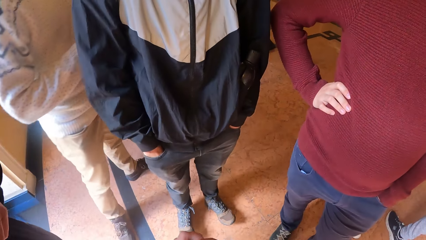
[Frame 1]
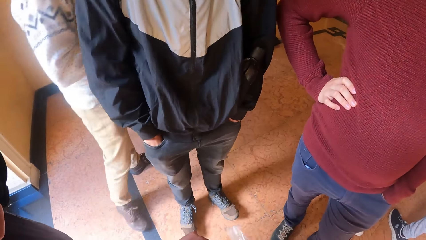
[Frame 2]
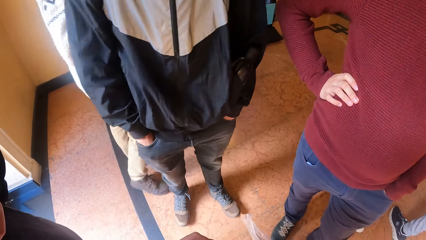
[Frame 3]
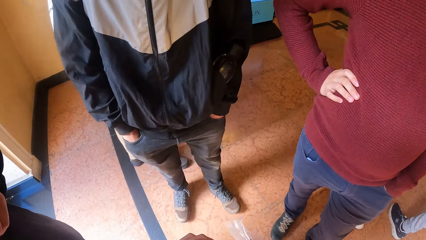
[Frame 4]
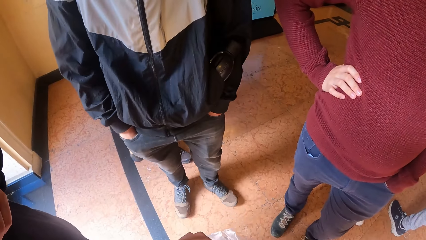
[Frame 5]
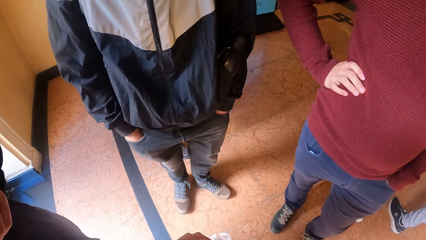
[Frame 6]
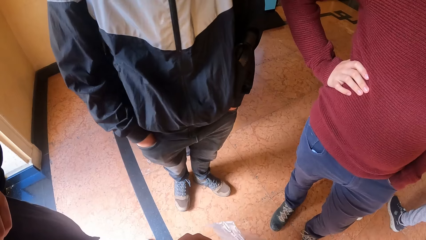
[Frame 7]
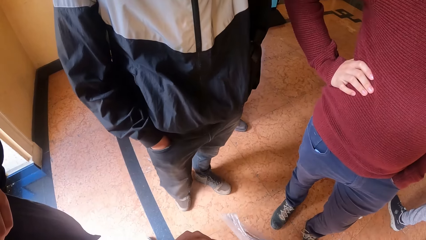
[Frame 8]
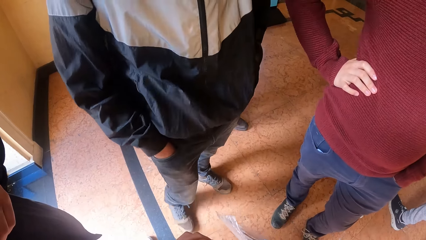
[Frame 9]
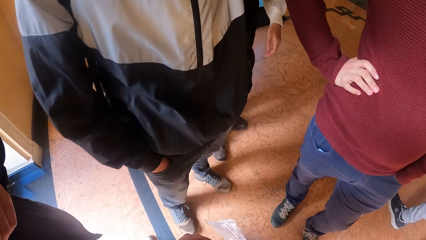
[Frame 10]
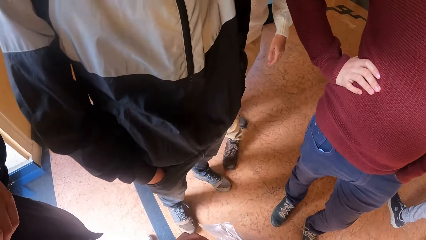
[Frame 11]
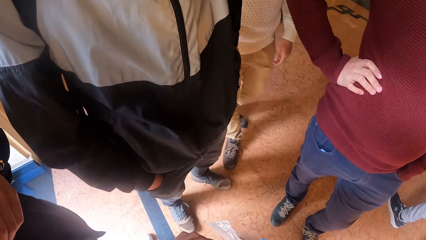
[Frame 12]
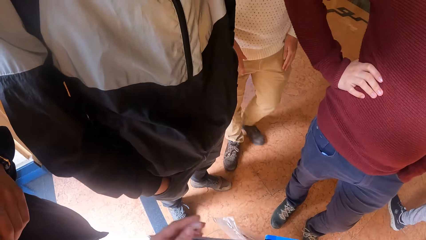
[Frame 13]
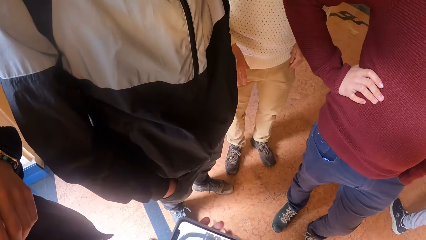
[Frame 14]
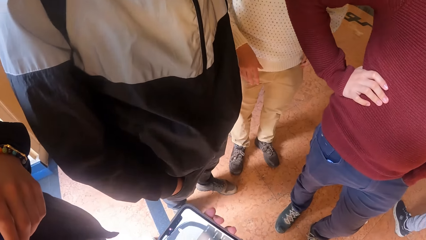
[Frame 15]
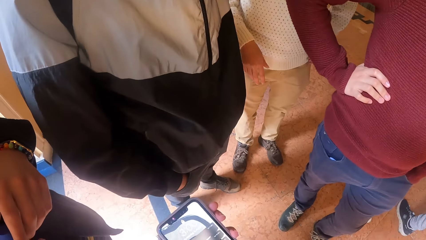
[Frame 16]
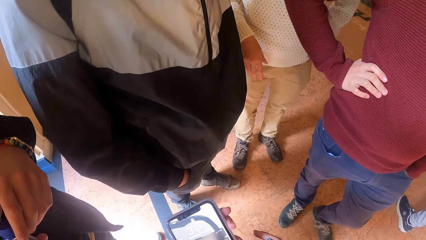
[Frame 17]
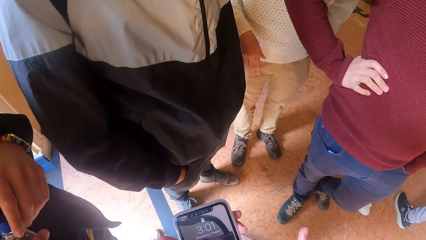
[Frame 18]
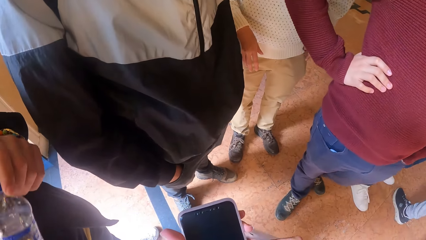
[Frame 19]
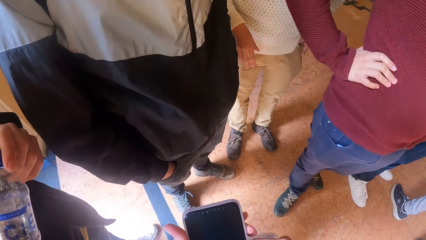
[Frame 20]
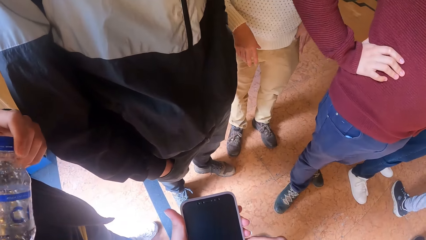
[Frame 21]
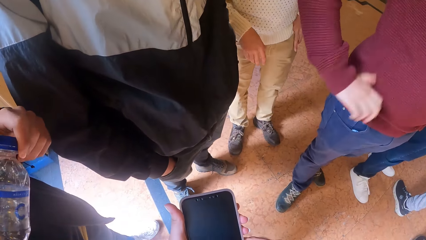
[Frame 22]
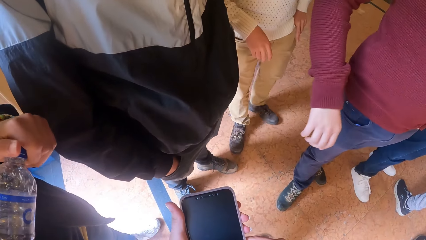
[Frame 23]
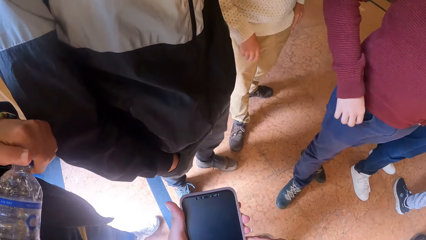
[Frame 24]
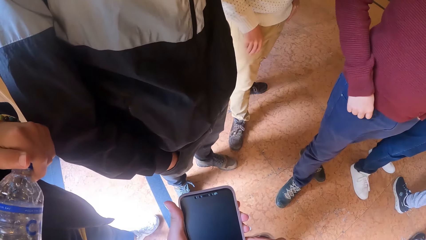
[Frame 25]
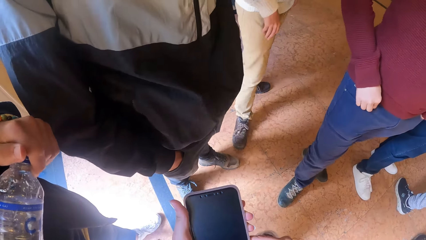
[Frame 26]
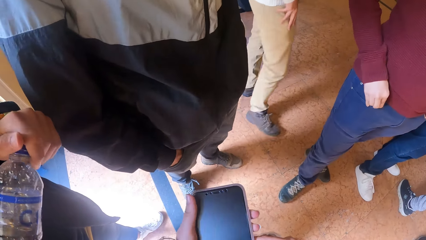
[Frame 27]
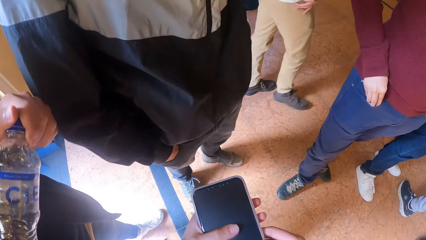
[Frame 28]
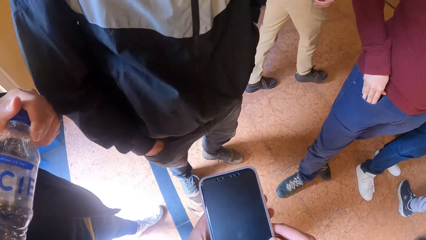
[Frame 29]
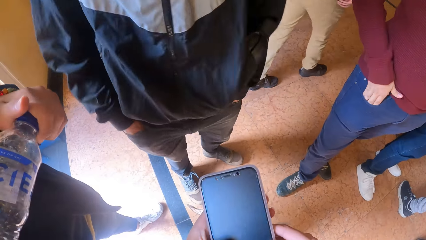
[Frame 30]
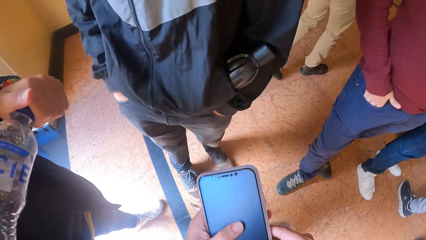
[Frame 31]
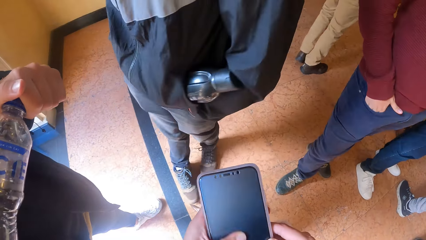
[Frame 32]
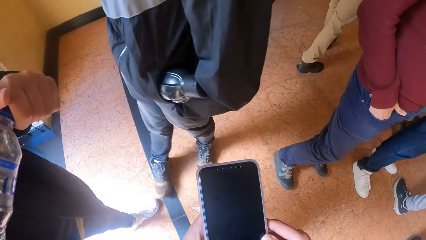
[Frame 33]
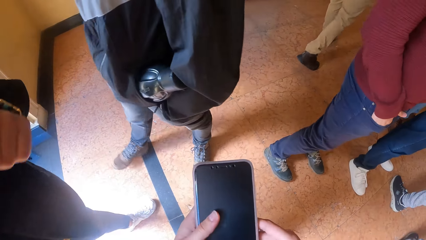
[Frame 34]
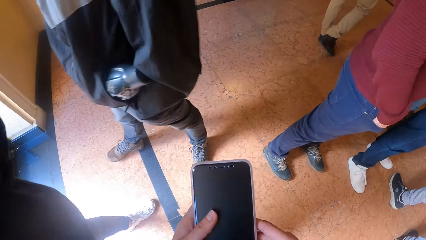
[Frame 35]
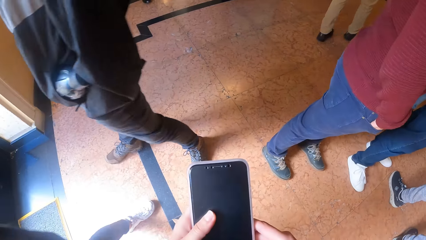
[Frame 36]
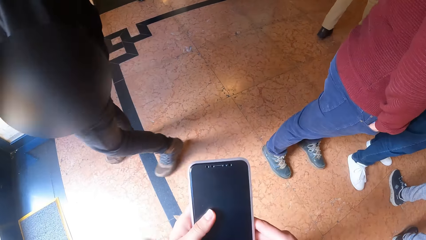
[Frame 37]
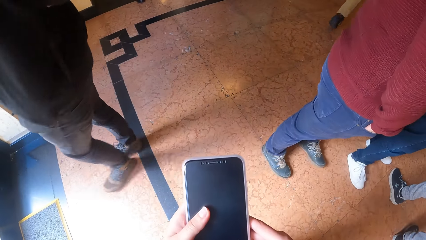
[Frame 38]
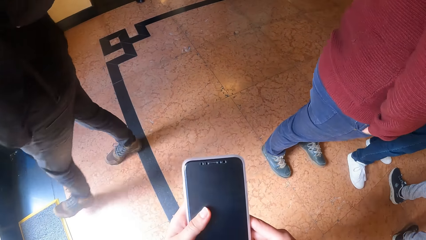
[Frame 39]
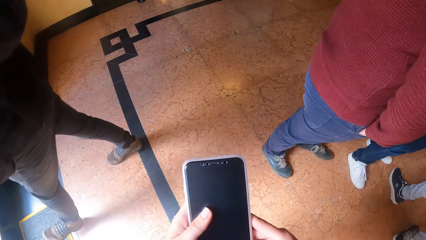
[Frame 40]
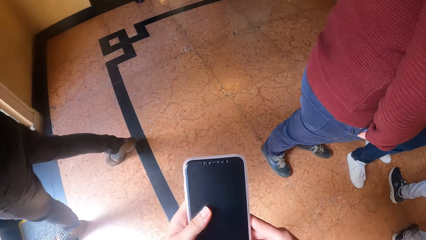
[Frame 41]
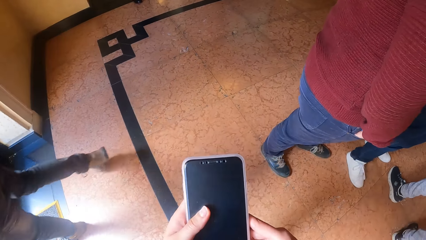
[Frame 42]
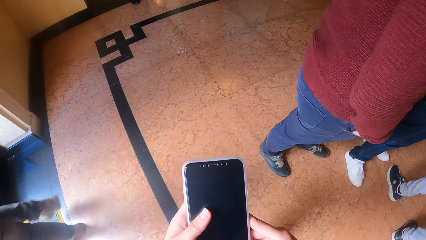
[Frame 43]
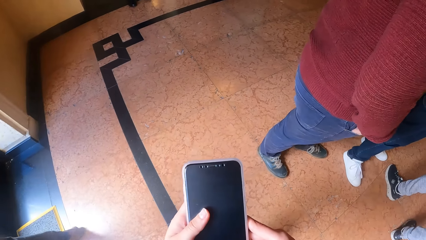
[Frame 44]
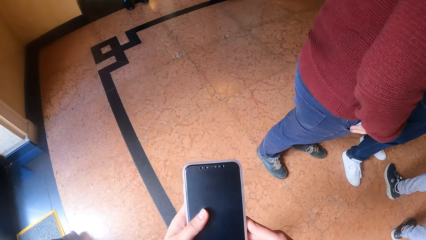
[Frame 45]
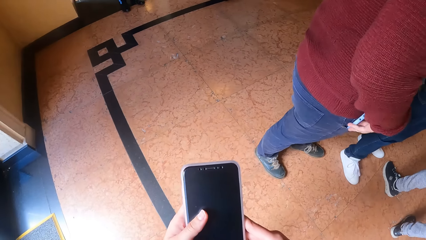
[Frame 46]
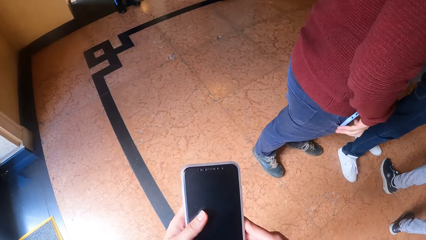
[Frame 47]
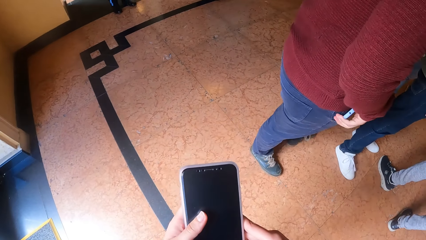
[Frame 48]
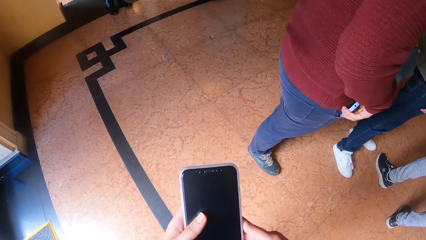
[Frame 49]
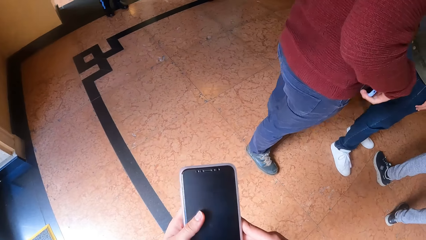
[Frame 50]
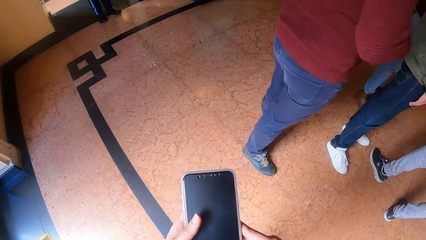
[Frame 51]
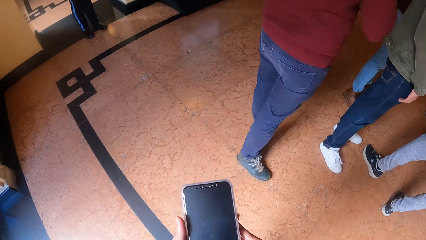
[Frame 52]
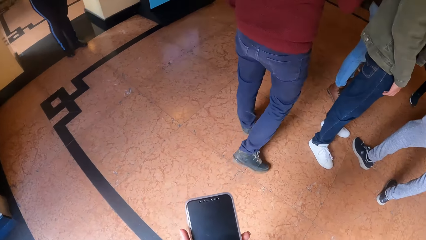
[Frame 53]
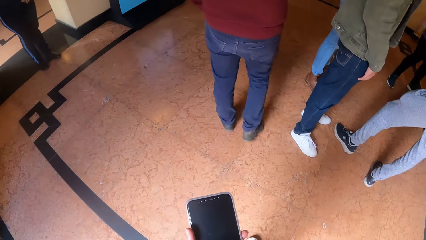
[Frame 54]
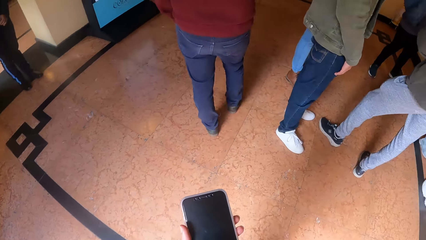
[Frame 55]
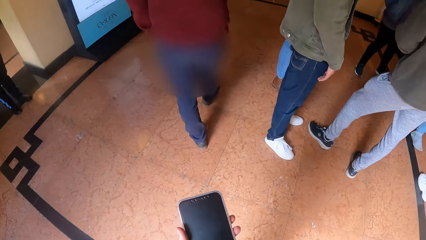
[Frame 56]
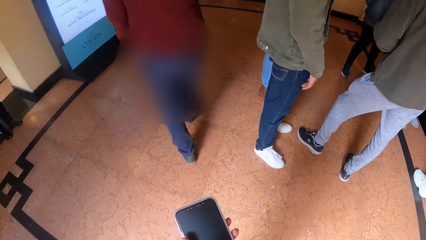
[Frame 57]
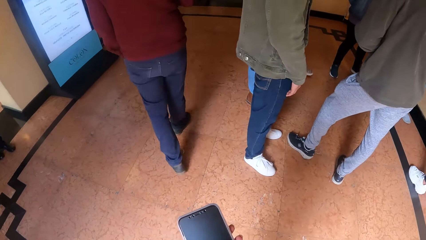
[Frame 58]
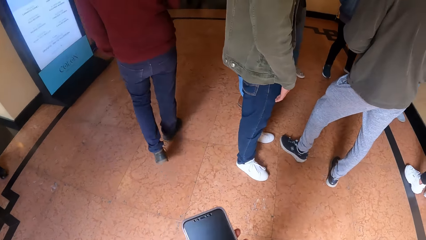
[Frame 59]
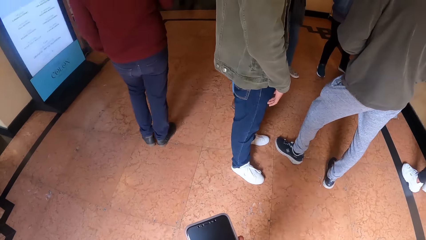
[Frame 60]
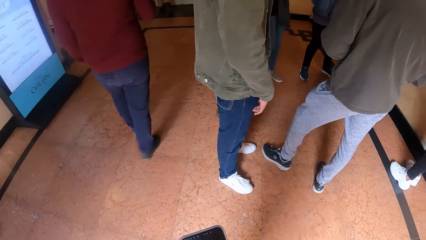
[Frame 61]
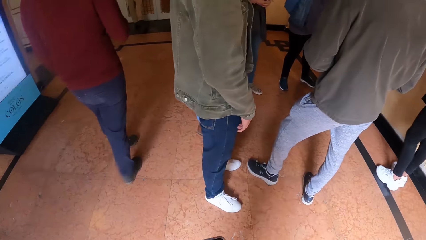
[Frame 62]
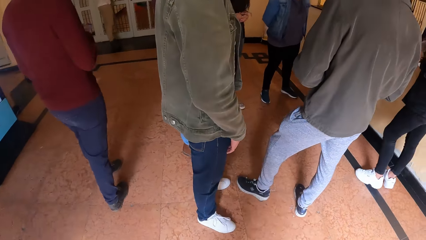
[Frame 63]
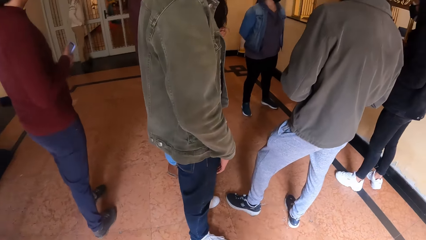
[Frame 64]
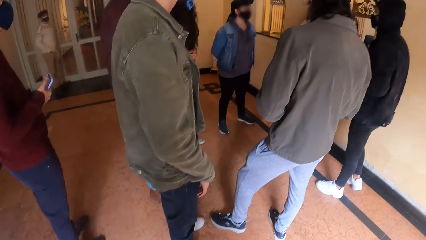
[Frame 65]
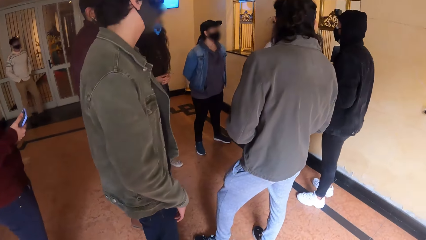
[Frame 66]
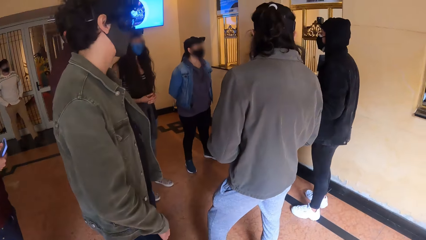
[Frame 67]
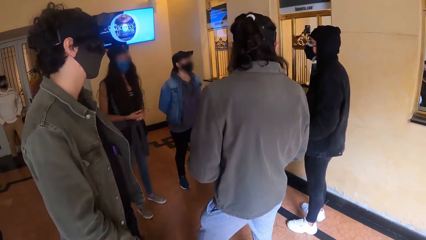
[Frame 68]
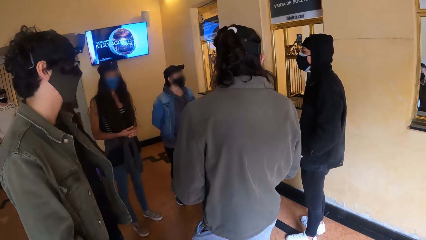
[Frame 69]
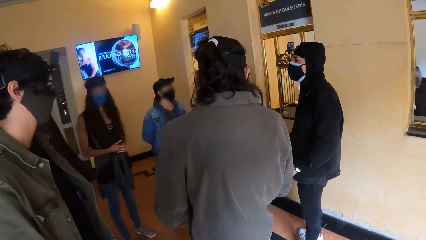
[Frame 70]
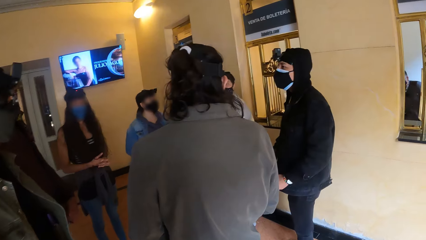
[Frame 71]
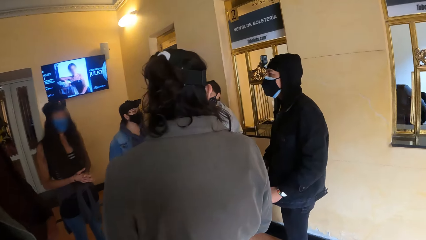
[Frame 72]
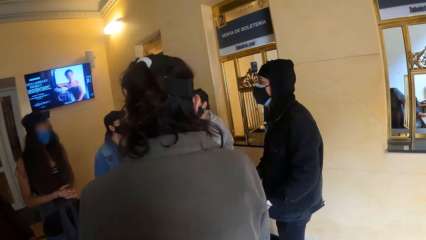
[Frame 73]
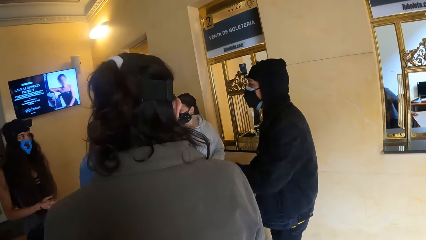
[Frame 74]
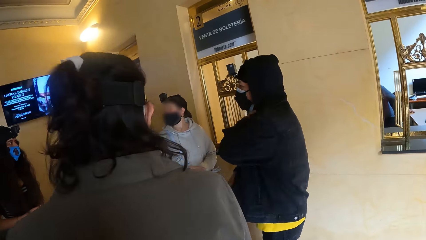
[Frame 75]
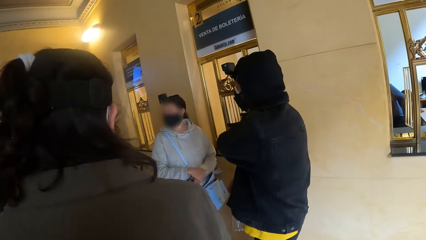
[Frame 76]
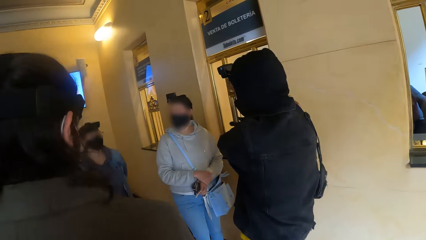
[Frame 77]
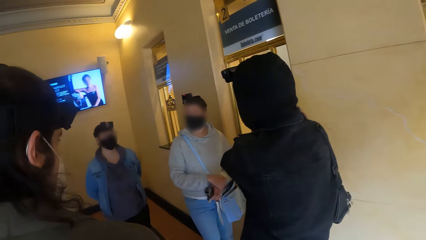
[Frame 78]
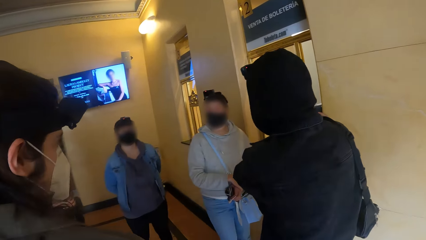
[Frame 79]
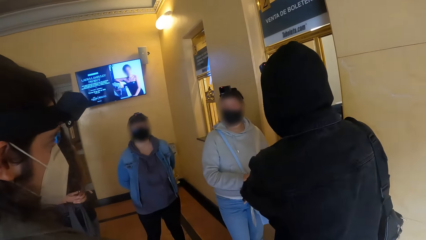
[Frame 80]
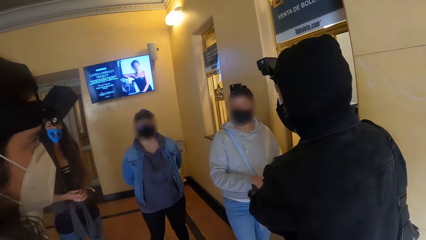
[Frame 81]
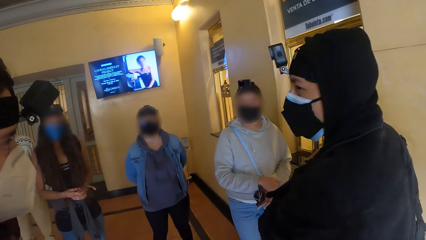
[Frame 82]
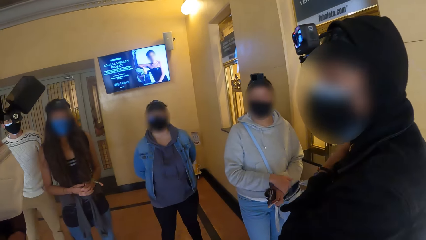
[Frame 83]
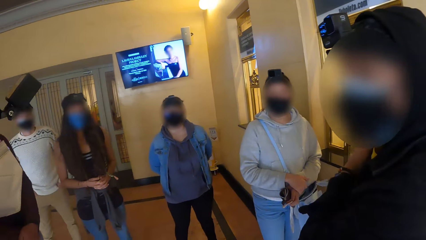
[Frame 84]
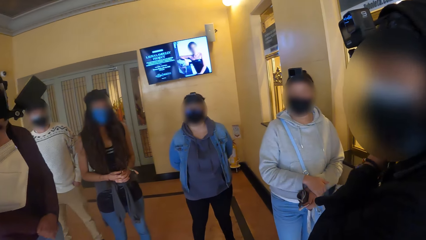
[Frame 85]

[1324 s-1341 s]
The camera wearer passes a mobile phone to his left hand with his right hand. He operates the mobile phone with his hands. He walks towards a man.
